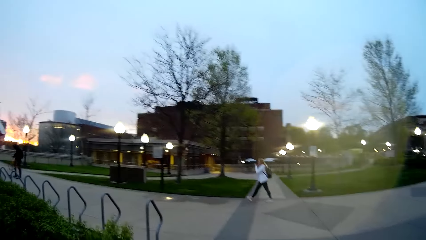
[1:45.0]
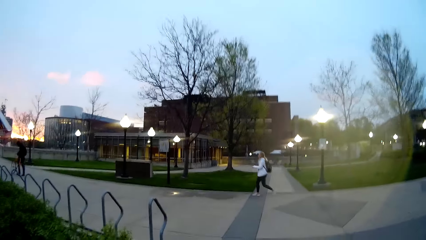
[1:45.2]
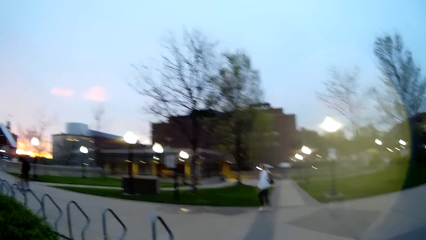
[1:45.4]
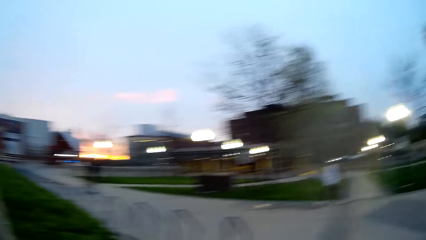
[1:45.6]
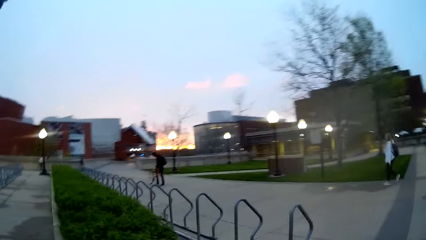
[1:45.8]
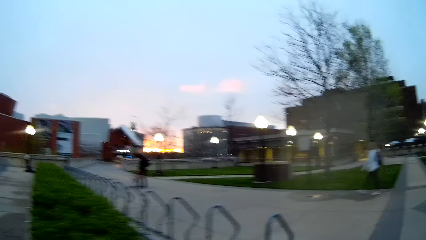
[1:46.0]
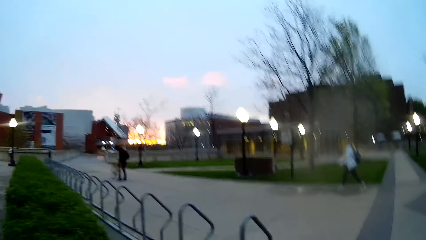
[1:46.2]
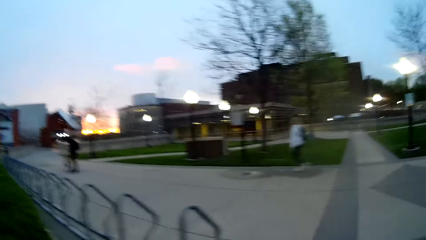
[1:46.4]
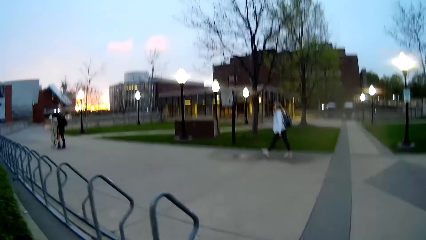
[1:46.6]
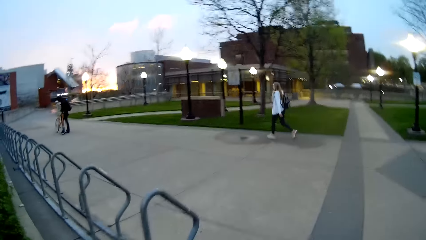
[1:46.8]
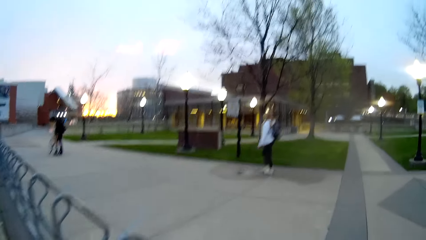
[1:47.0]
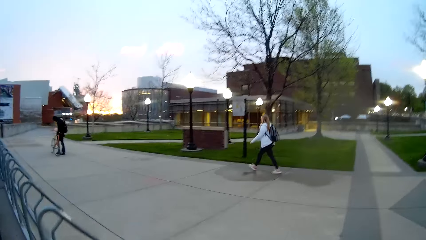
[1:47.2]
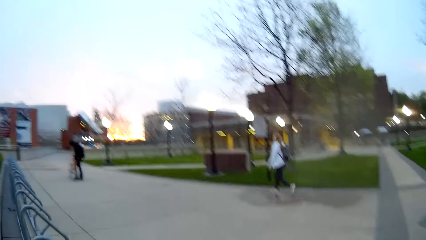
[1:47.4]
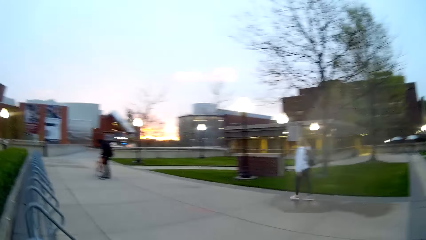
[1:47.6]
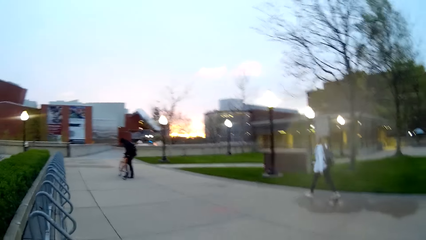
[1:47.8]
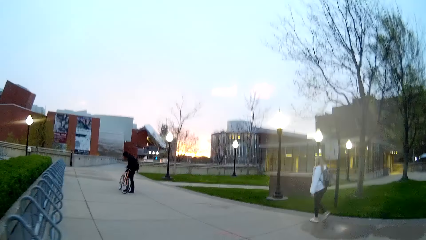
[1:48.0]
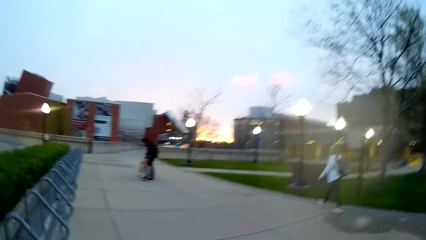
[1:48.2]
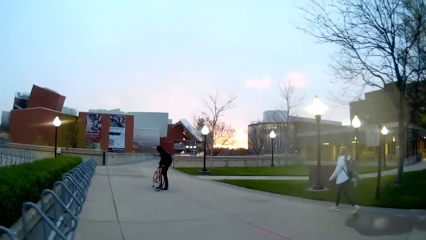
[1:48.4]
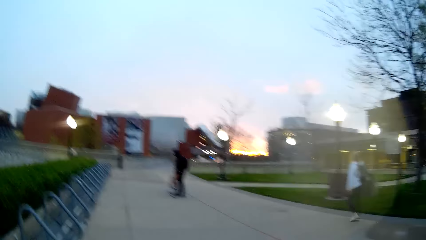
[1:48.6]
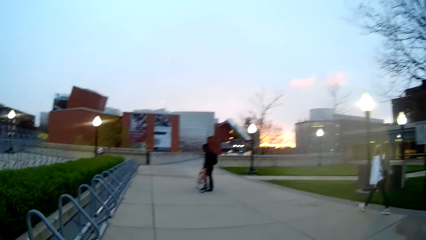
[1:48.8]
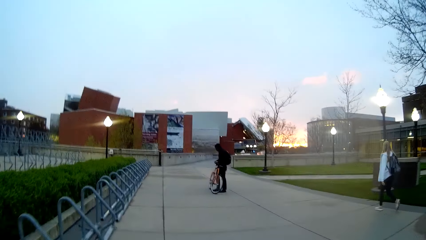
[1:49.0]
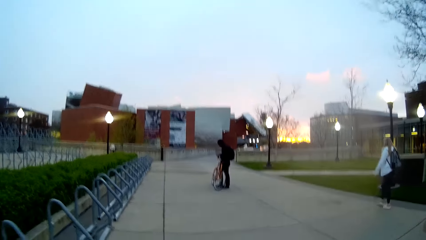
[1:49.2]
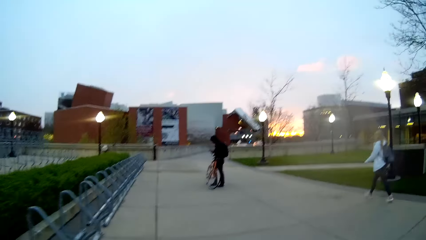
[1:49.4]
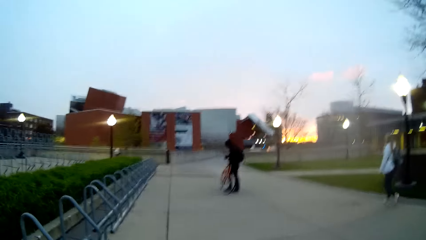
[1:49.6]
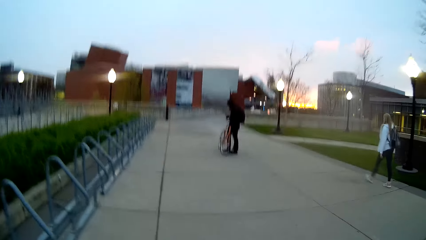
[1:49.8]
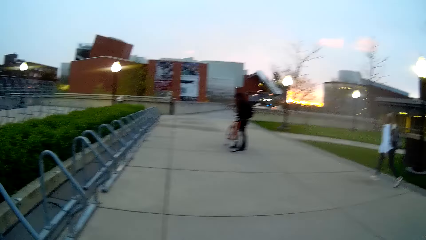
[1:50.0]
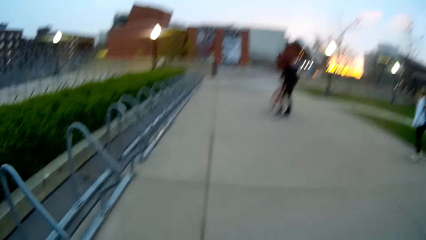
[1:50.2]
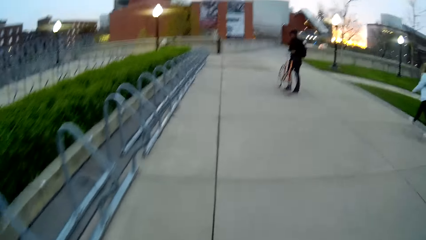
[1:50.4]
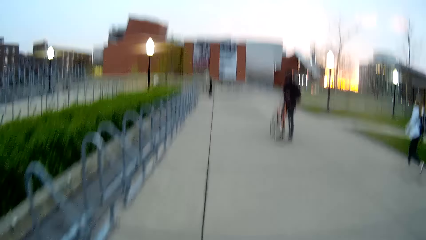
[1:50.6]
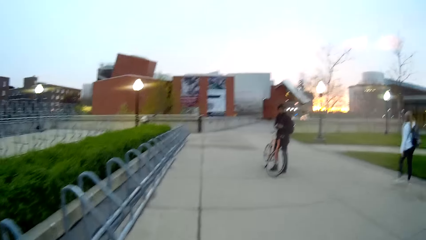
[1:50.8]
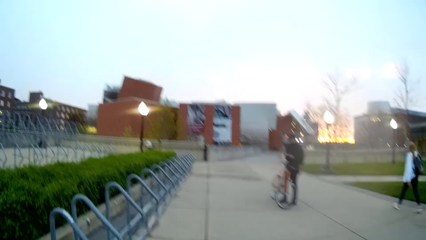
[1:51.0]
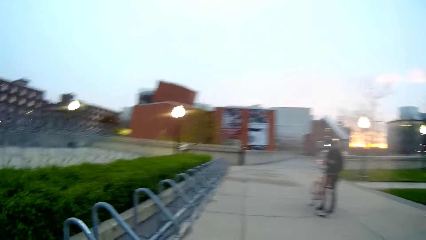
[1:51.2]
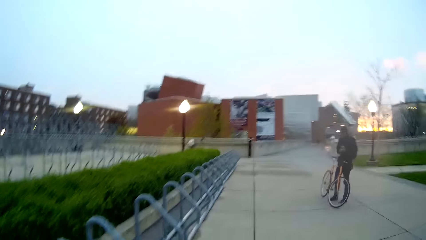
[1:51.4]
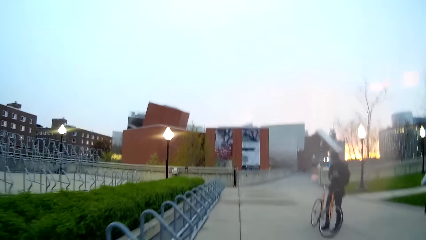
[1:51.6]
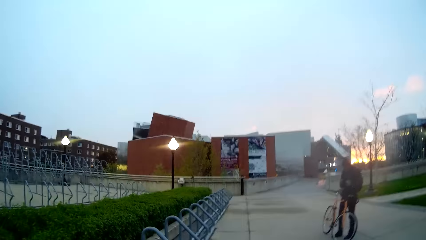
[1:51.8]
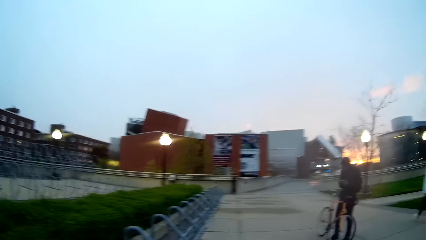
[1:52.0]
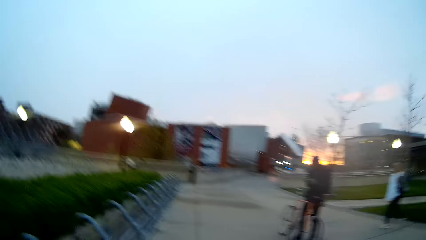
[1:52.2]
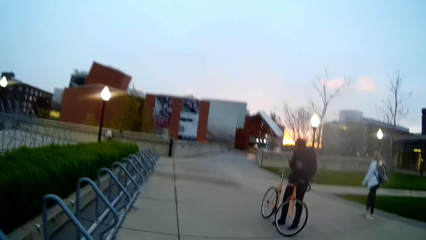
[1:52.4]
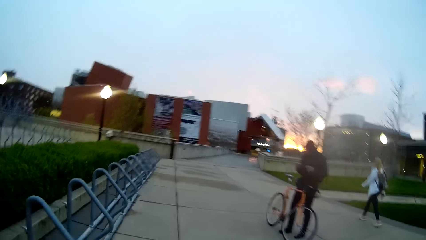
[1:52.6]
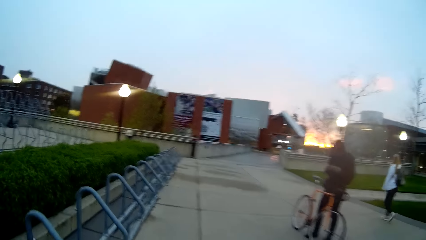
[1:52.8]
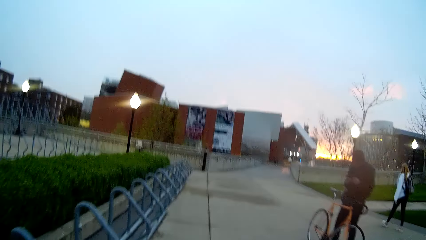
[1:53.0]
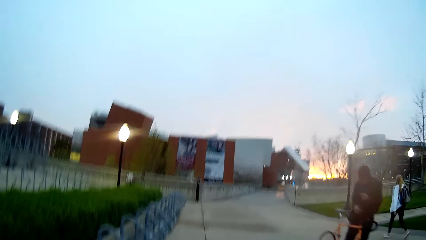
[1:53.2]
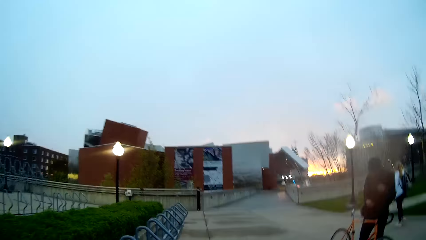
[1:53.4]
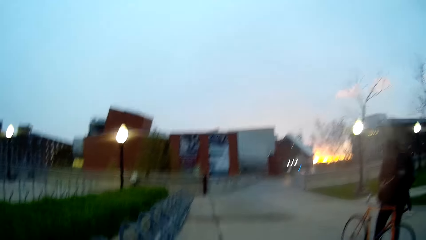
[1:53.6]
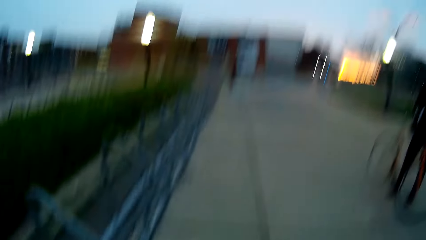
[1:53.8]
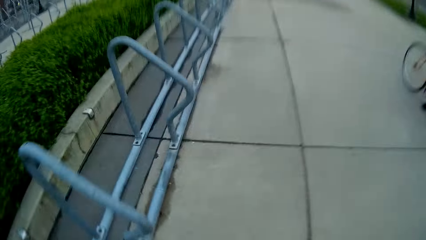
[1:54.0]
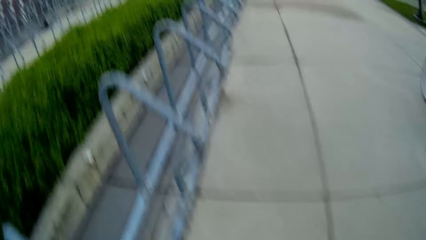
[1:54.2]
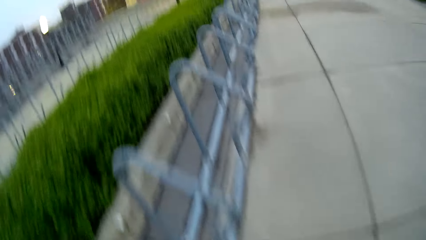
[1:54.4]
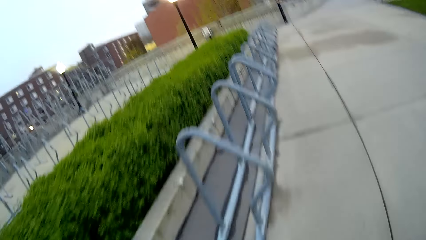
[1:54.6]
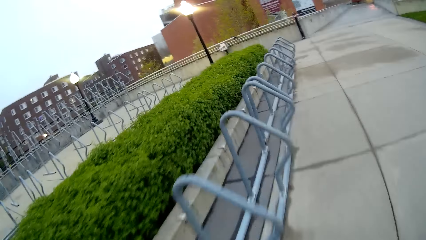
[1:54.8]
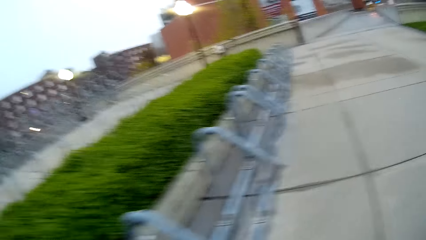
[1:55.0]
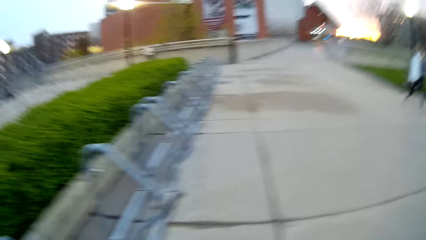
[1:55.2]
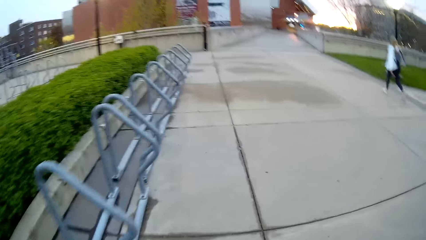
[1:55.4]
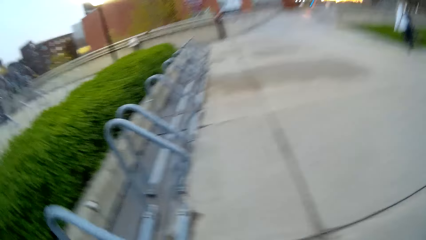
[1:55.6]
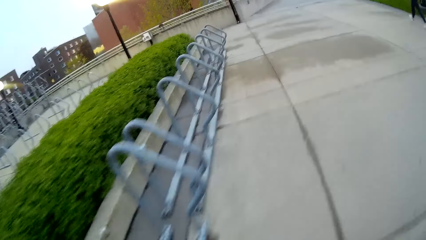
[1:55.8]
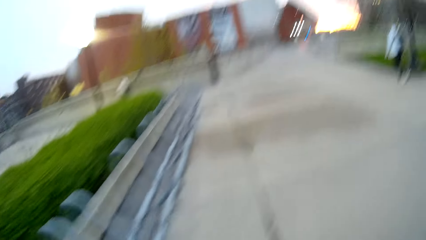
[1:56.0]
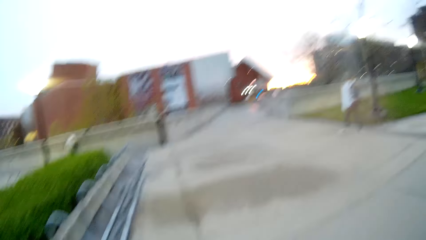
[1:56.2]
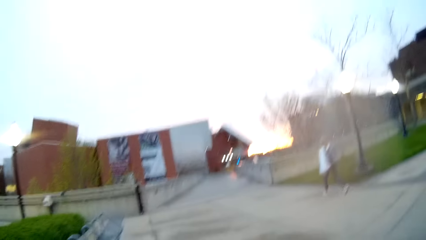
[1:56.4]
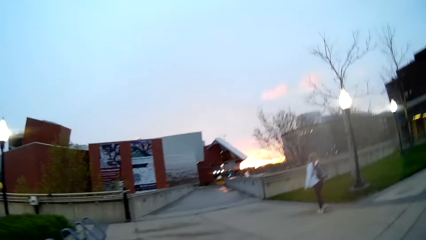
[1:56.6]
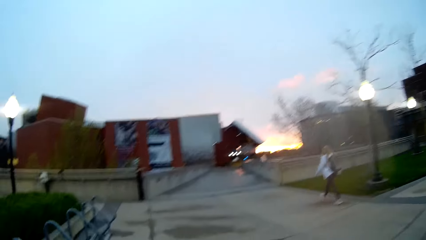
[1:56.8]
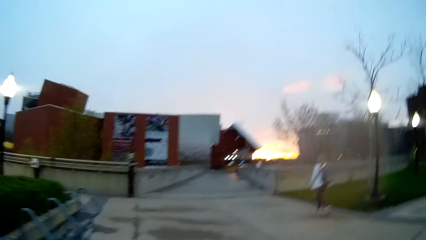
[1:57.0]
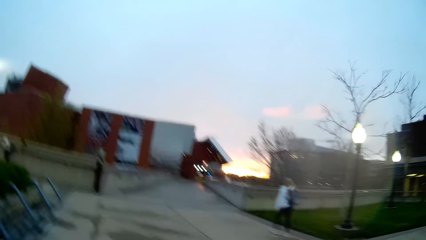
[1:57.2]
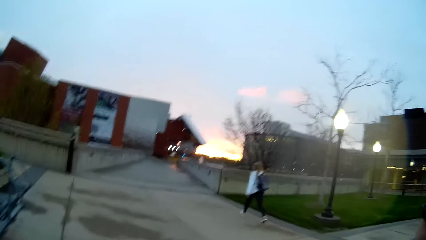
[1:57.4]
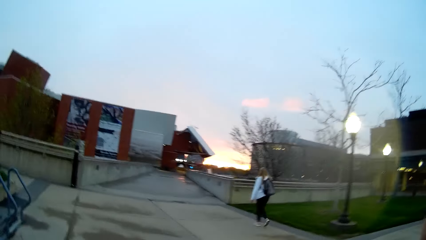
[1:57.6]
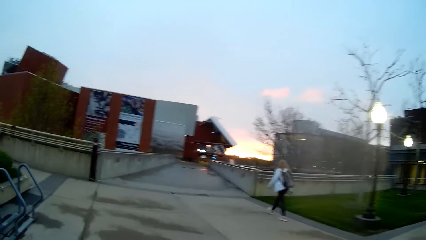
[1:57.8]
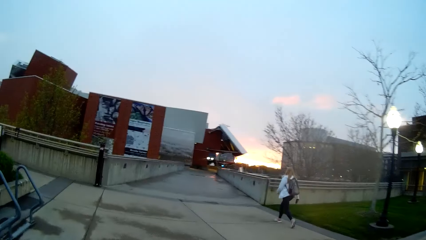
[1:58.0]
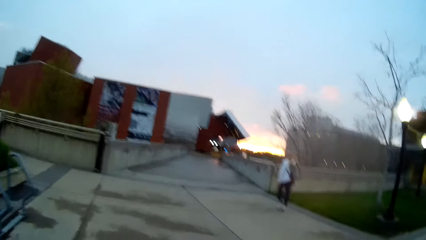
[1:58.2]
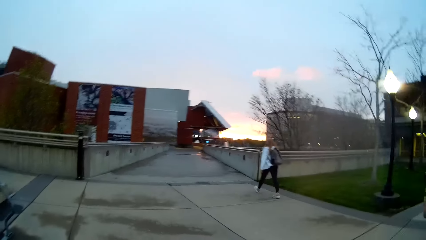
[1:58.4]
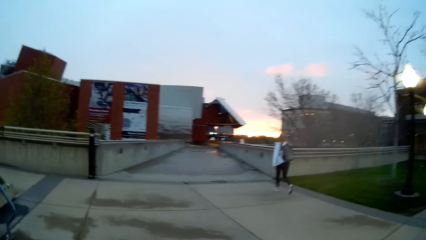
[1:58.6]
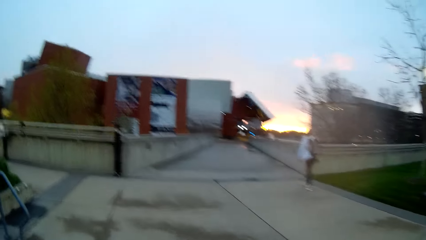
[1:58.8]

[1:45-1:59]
A woman walks past the camera wearer. The woman operates a phone with both hands. The camera wearer walks past a man.
